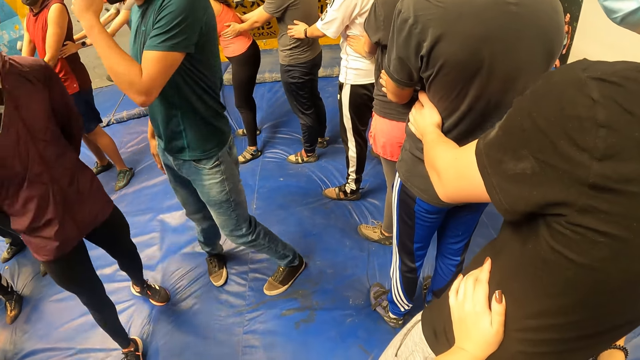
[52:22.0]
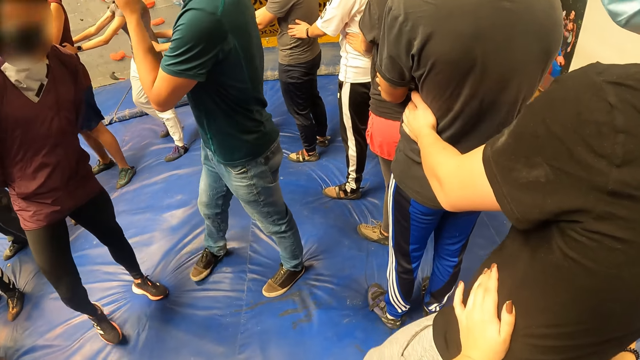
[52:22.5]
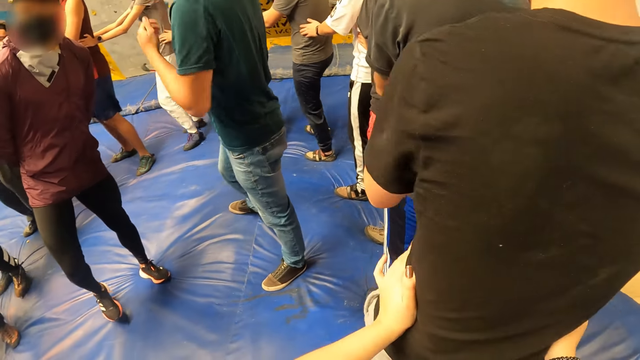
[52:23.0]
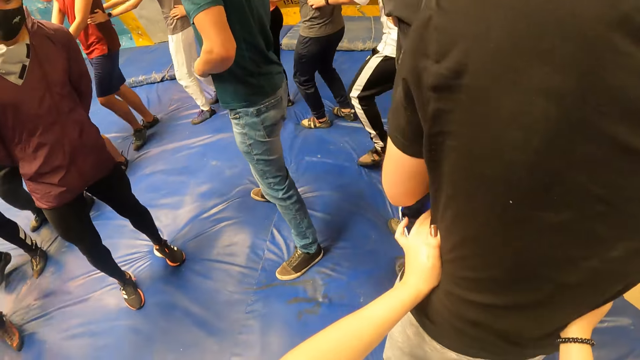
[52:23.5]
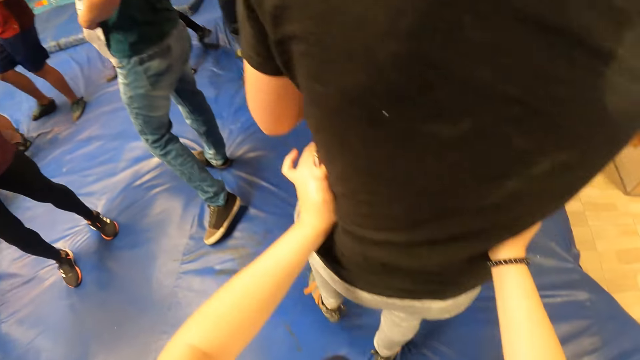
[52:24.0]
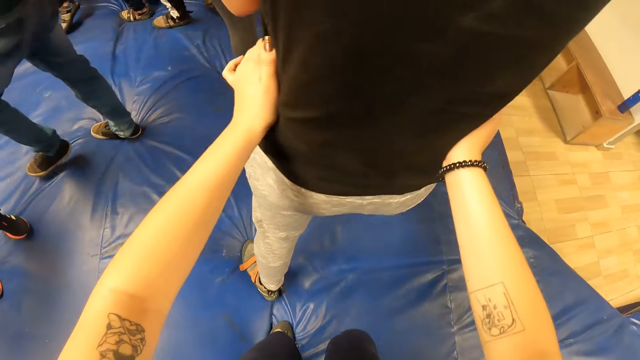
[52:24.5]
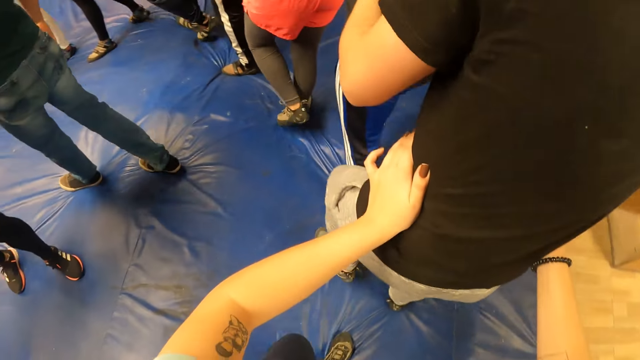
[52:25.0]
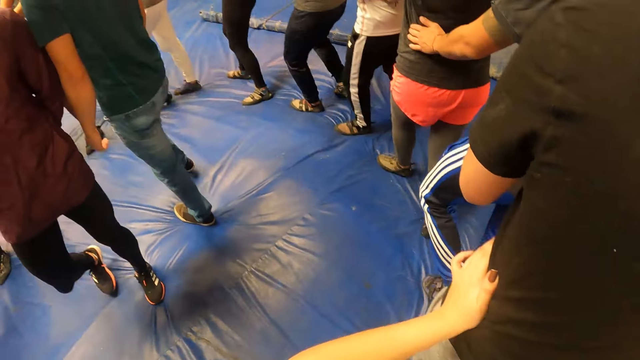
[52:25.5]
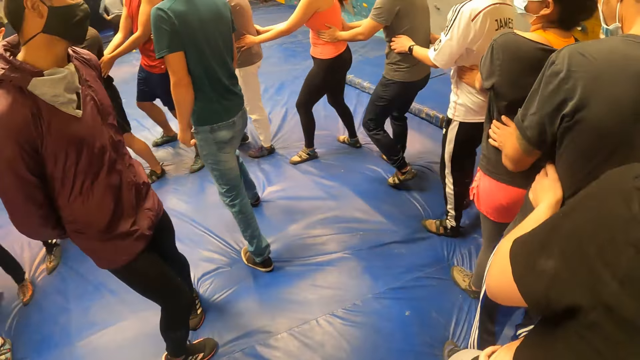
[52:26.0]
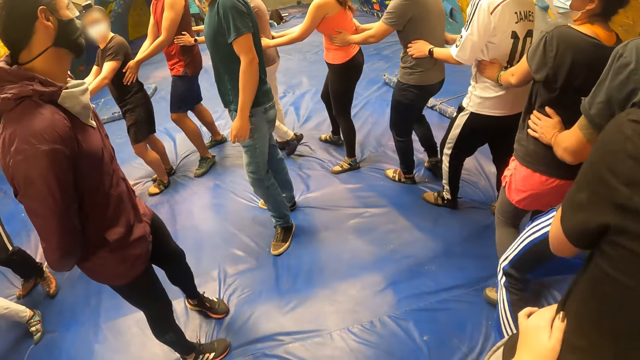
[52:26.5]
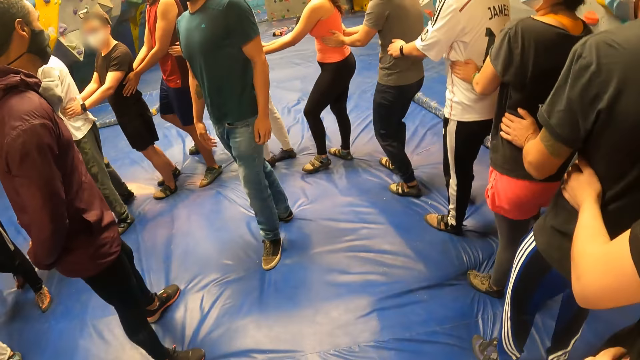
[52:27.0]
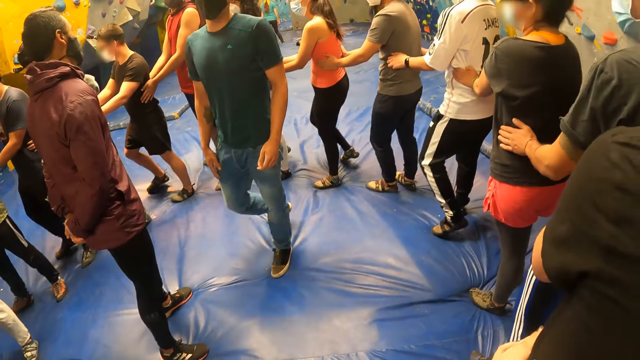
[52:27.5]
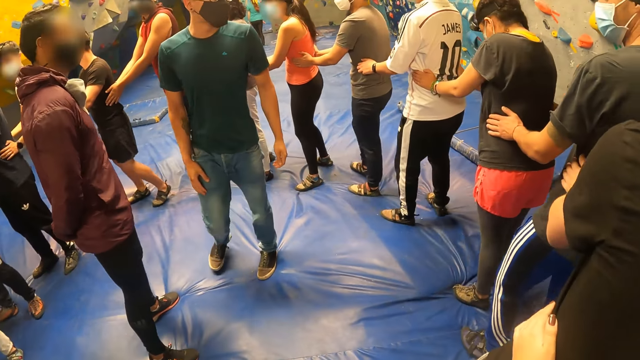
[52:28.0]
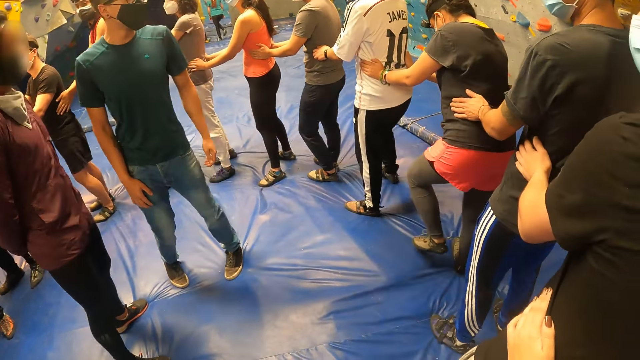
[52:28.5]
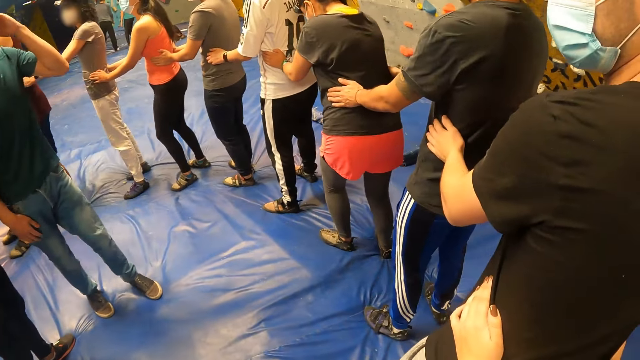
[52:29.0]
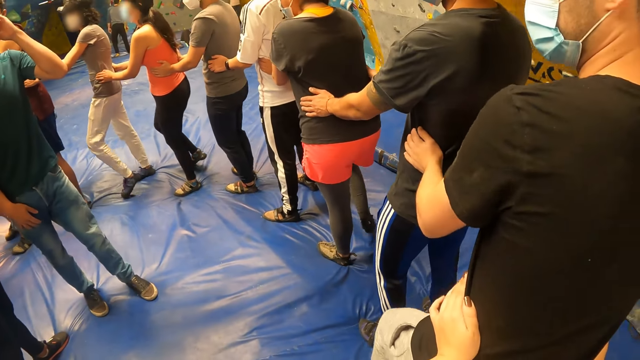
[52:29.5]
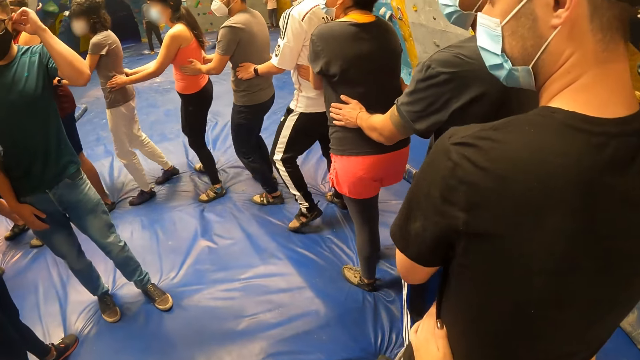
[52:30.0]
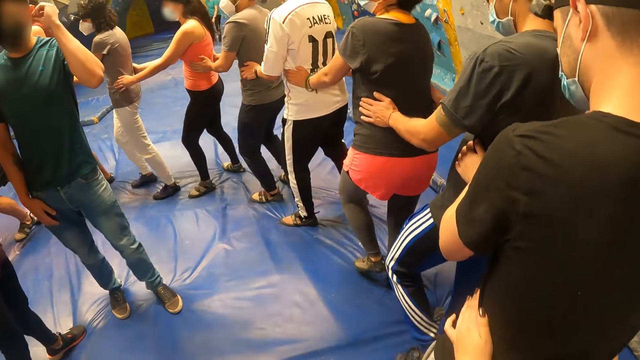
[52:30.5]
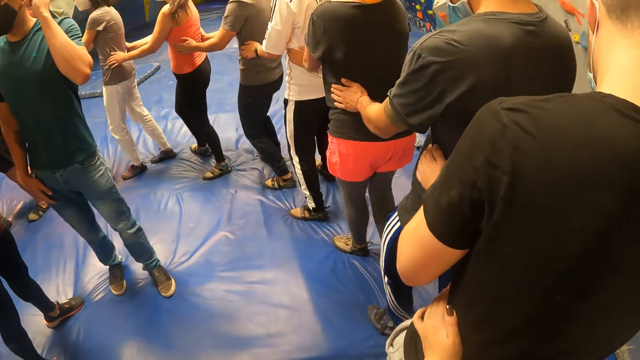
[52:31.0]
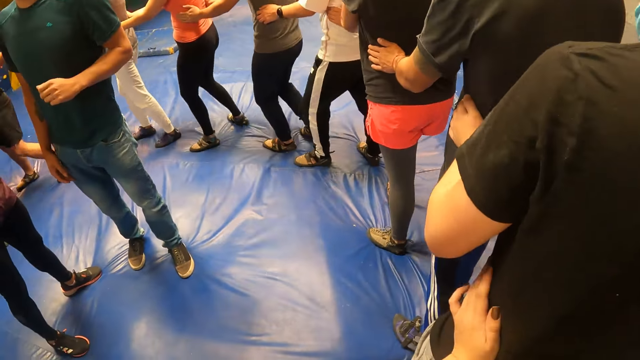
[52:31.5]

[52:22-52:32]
The camera wearer walks with the colleagues. A man turns around and touches his ear.

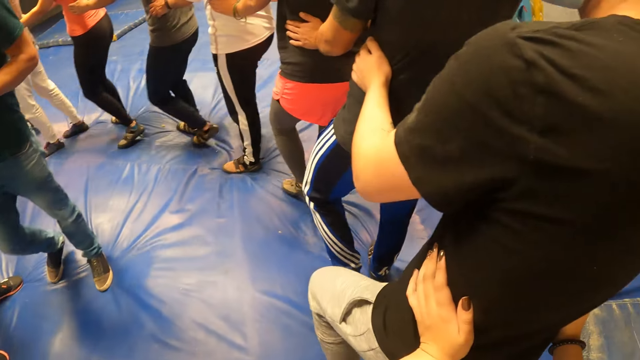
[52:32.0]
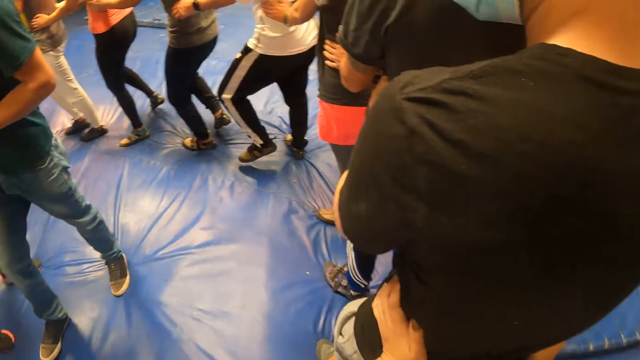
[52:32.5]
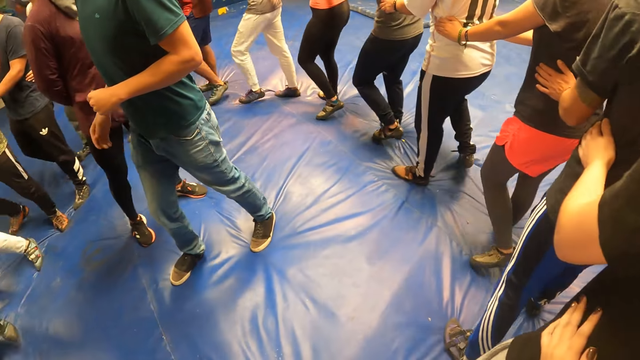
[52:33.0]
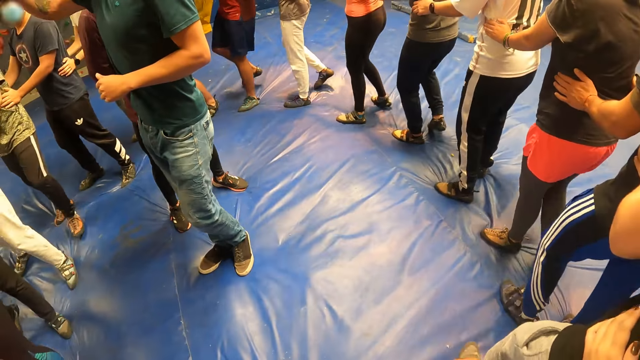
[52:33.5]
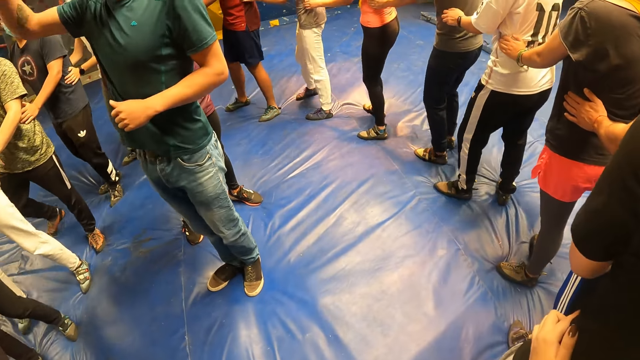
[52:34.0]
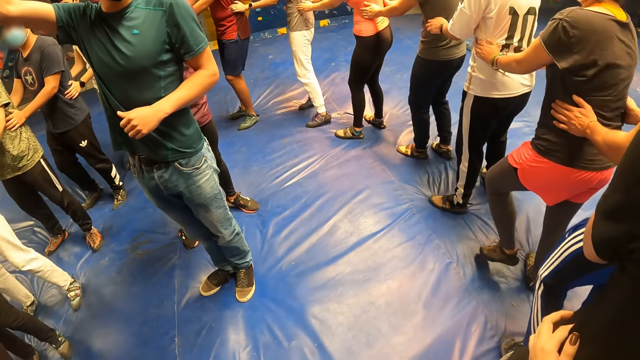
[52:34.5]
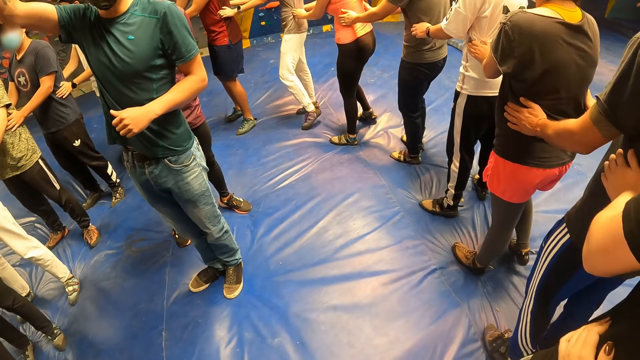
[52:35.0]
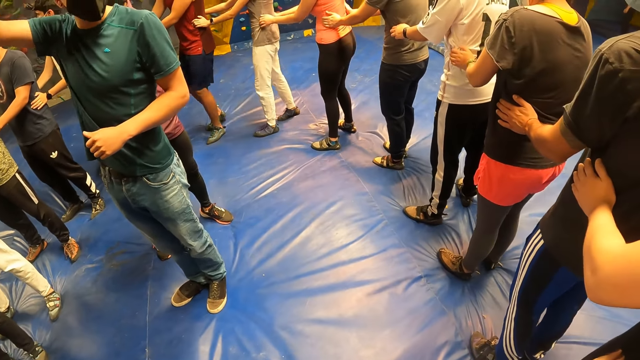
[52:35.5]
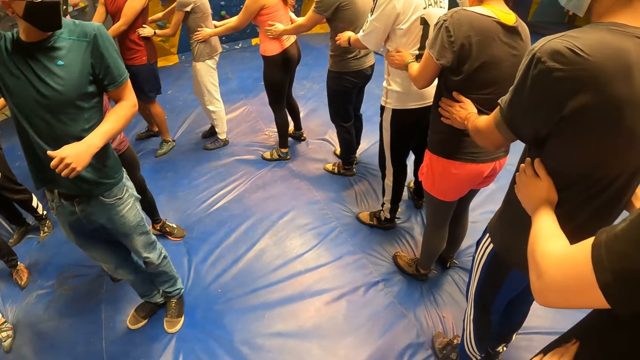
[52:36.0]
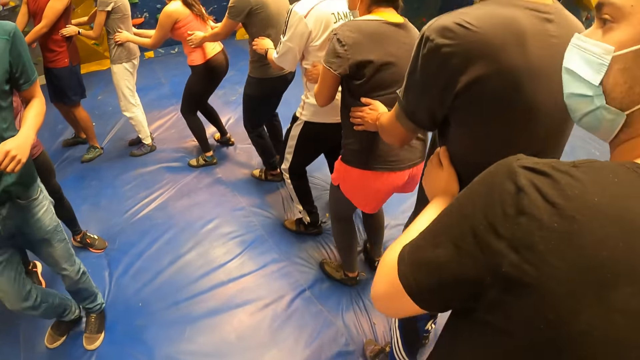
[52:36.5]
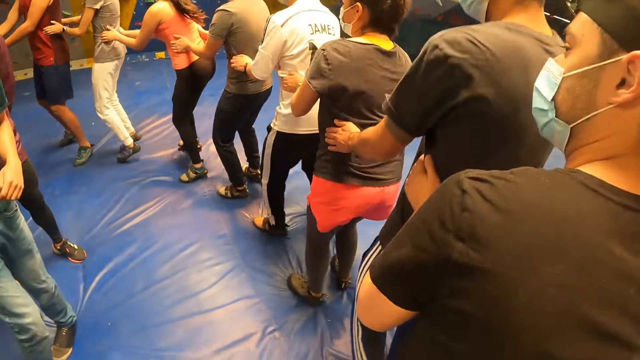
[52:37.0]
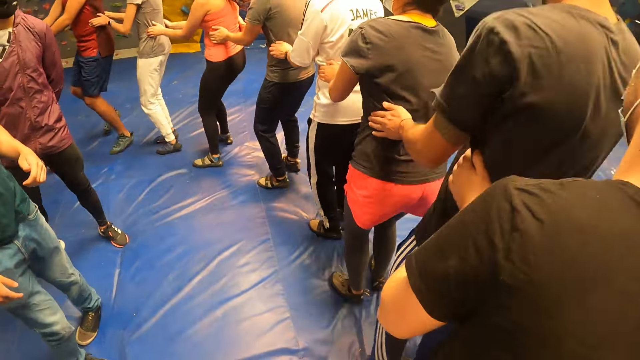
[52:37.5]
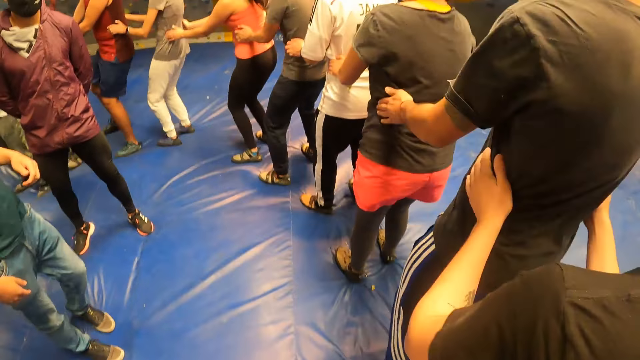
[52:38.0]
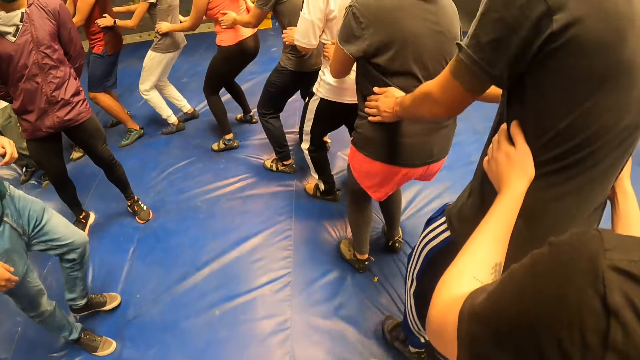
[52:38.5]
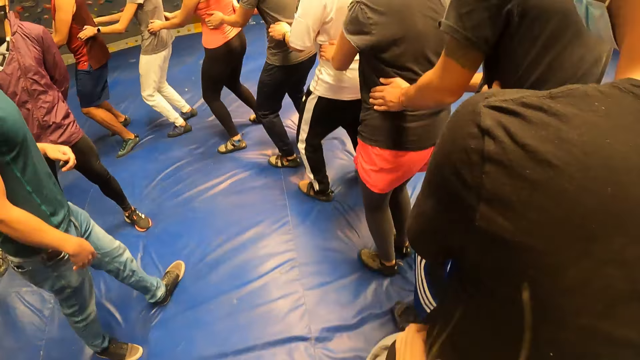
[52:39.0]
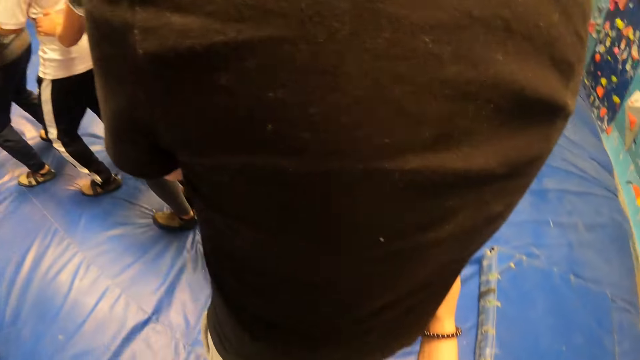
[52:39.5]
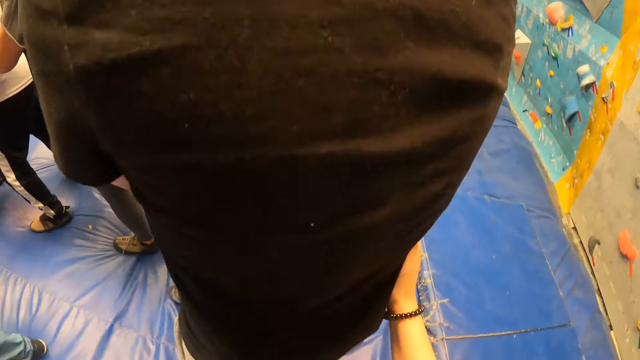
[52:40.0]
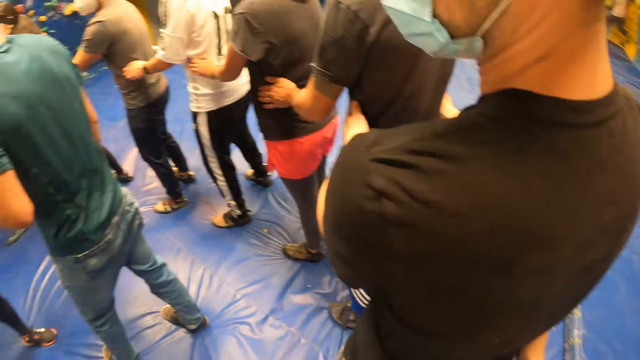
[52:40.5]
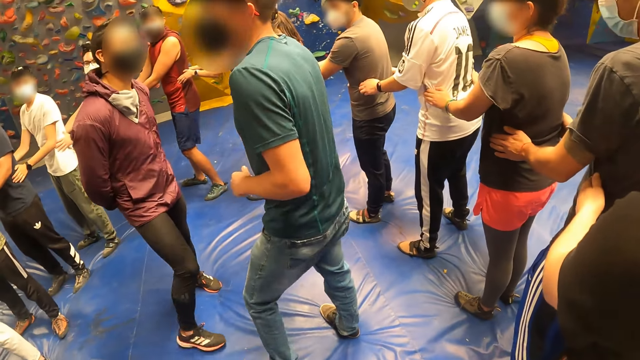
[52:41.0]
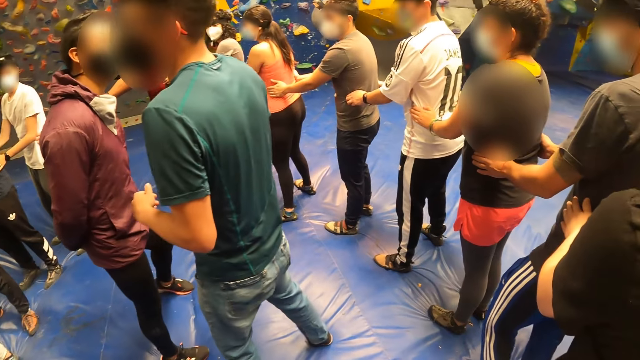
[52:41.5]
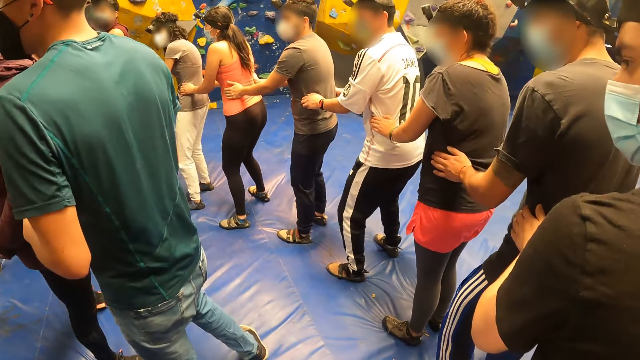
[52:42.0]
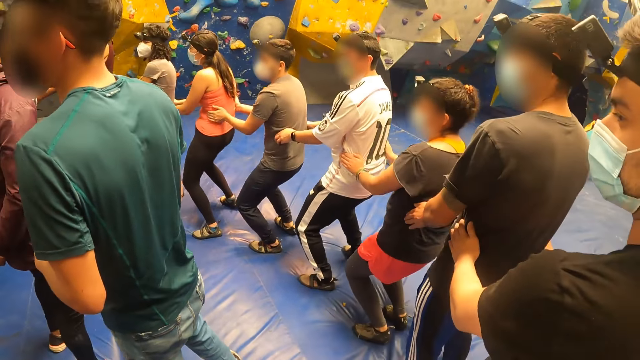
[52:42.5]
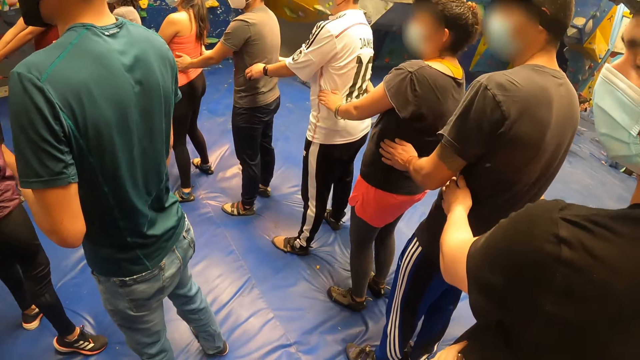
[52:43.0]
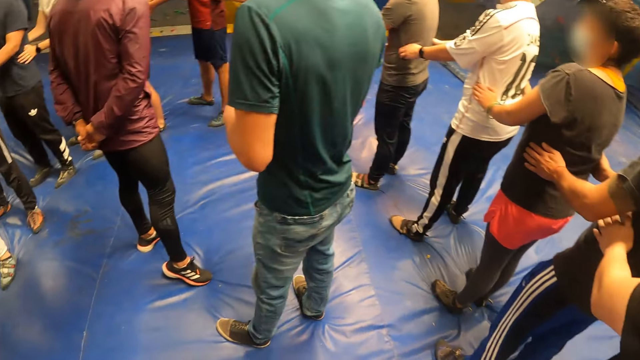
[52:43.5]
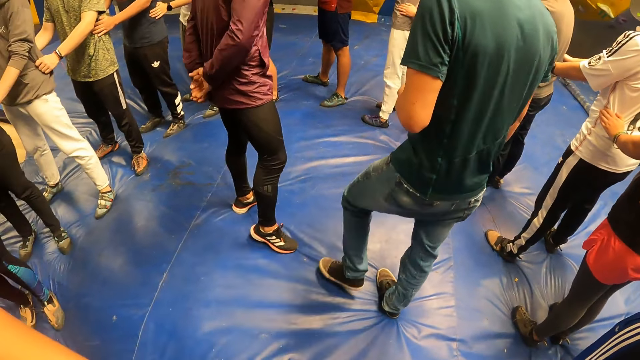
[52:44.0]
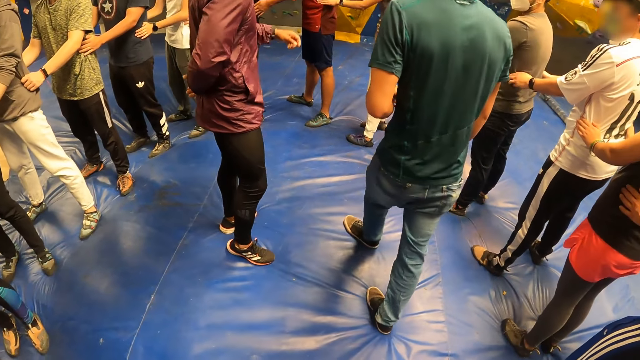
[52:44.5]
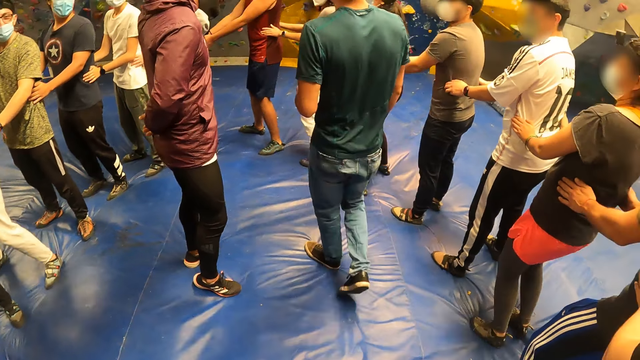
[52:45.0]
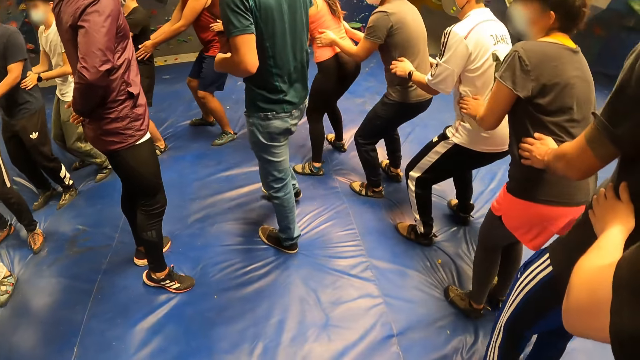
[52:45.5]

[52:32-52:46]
A man moves his hand. The camera wearer jumps with the colleagues. They look at the colleagues. They squat with the colleagues. They look at the colleagues.
